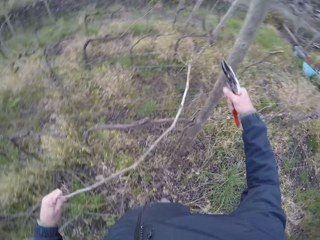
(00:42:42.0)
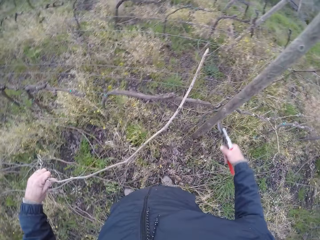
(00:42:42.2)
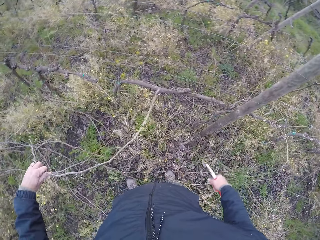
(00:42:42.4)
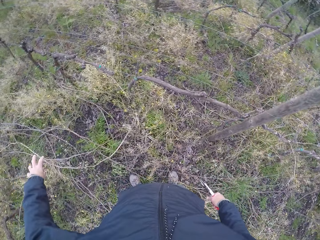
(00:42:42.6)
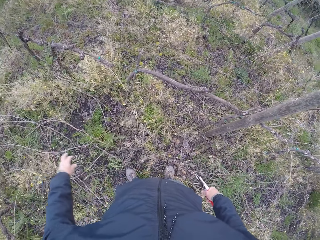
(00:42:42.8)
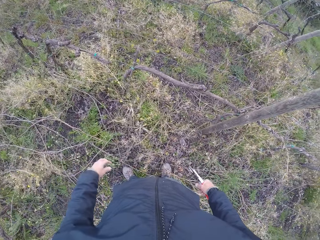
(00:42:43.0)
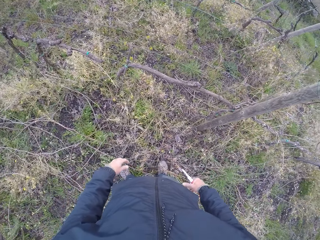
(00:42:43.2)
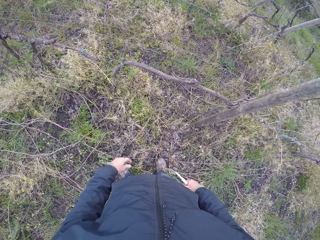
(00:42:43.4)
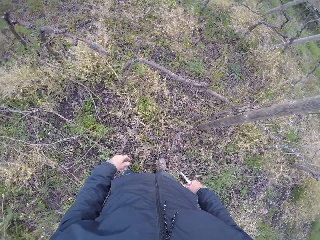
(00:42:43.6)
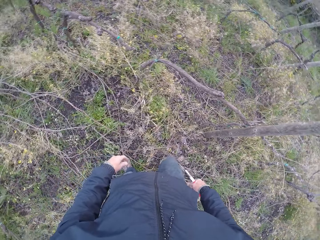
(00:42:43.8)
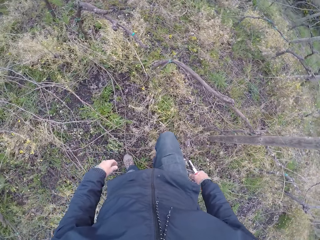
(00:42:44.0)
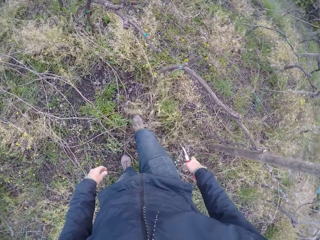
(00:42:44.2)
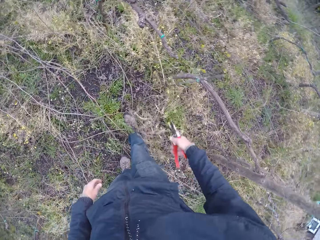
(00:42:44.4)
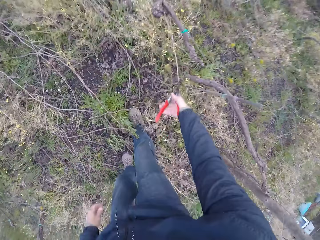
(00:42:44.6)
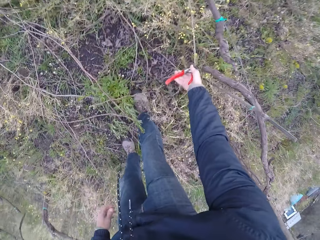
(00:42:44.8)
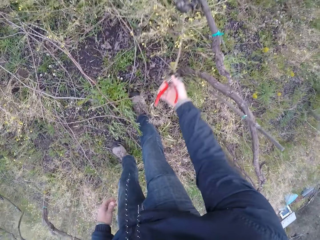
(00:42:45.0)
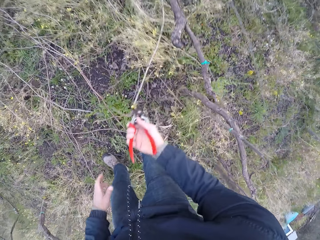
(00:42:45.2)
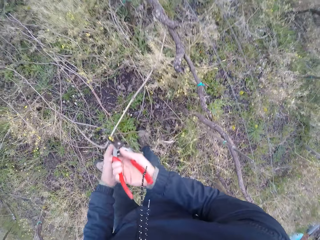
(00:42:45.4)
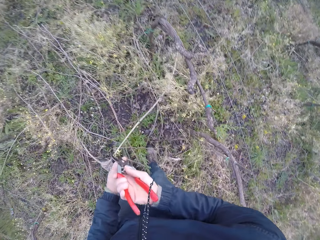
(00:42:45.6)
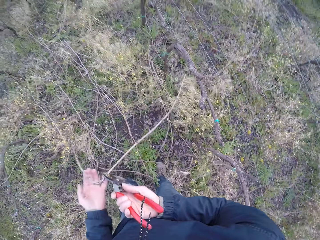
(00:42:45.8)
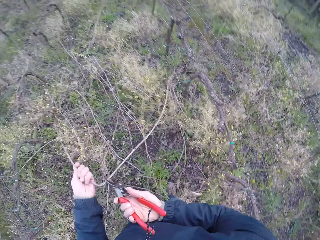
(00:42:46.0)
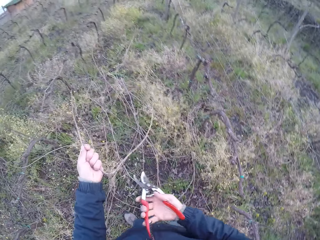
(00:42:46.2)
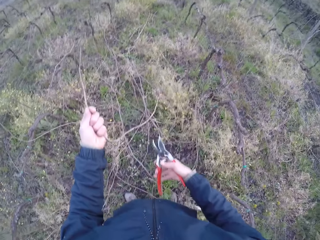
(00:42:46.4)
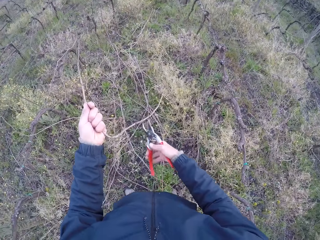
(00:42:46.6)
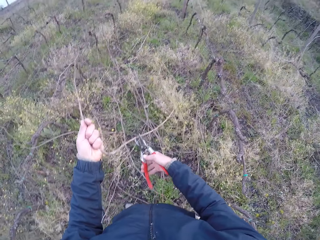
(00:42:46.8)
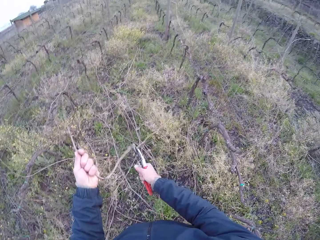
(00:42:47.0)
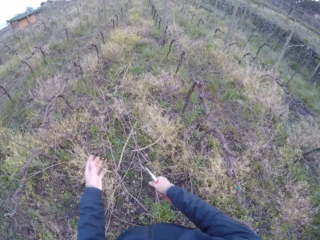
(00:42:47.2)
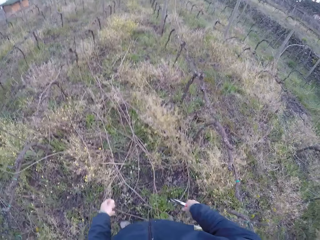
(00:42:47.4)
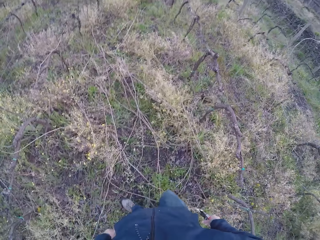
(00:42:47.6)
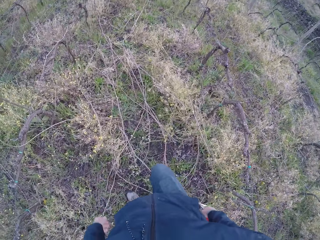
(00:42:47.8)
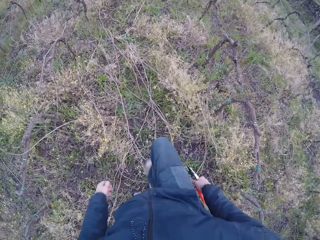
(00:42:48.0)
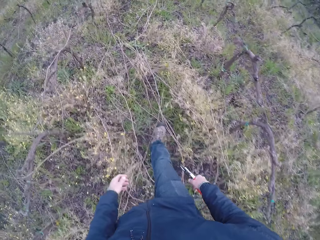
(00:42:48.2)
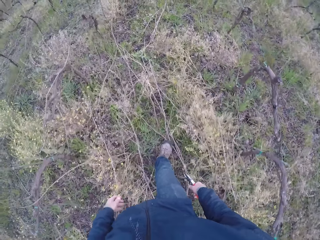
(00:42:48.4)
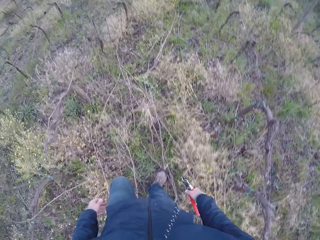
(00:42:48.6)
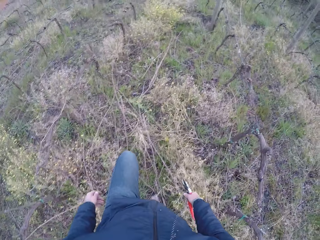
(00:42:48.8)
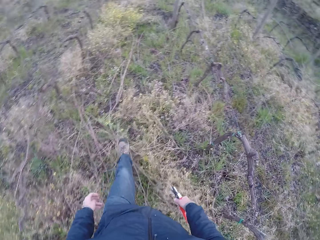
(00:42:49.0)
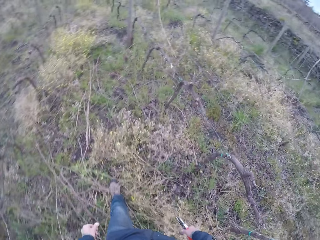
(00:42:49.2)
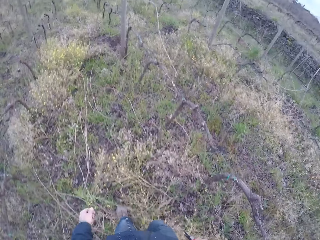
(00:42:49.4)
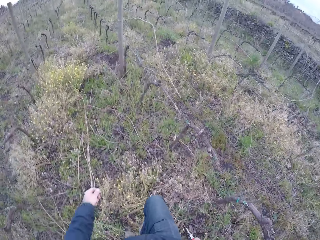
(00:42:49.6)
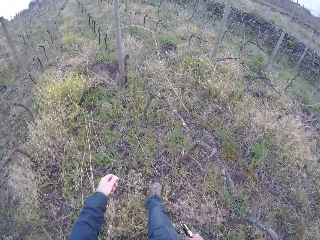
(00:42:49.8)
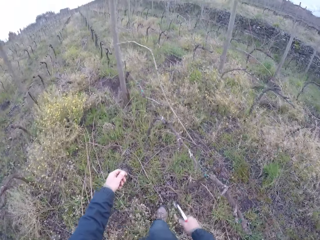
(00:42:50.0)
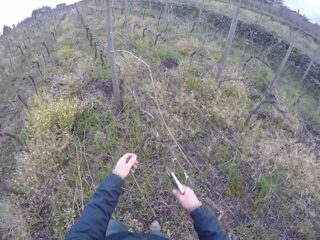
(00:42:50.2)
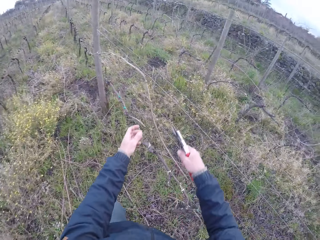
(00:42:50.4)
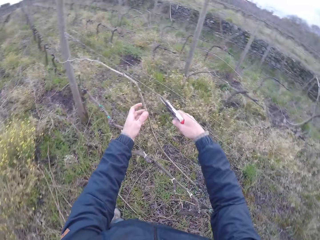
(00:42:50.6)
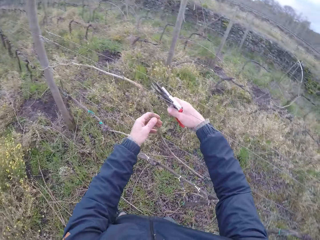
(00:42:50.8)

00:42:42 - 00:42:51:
The camera wearer cuts off the branch with the pair of secateurs in his right hand. He drops the branch in his left hand on the floor. He cuts off a branch with the pair of secateurs in his right hand. He pulls the stick with the left hand. He cuts off a branch again. He drops the branch in his left hand on the floor. He walks around.

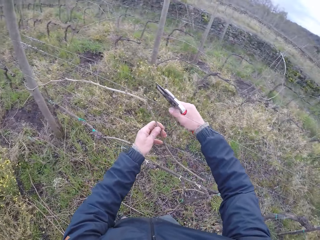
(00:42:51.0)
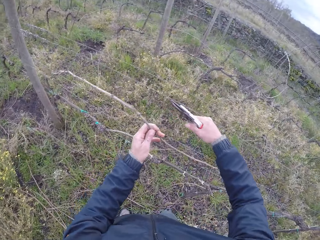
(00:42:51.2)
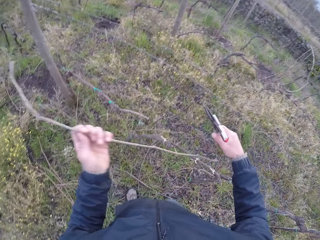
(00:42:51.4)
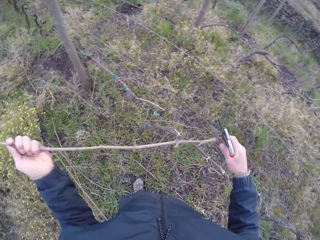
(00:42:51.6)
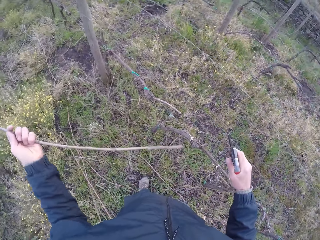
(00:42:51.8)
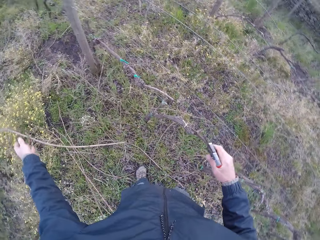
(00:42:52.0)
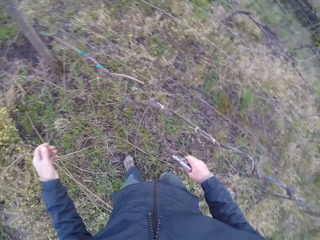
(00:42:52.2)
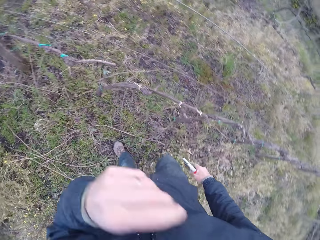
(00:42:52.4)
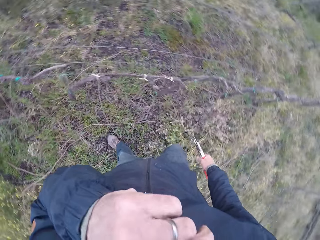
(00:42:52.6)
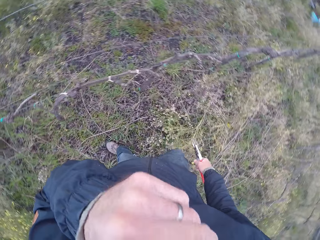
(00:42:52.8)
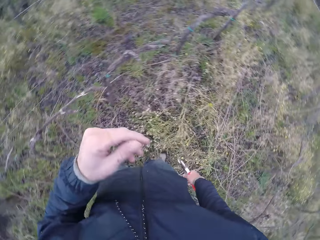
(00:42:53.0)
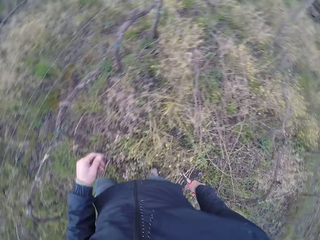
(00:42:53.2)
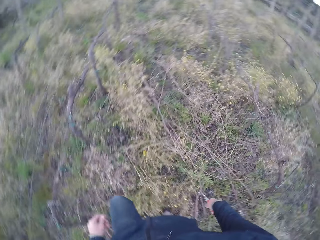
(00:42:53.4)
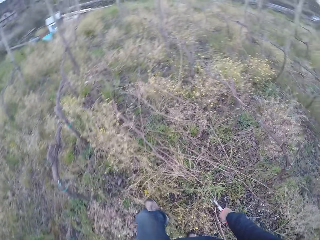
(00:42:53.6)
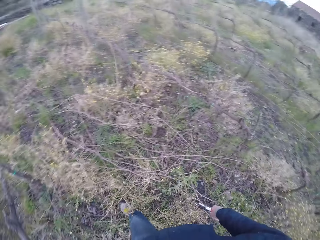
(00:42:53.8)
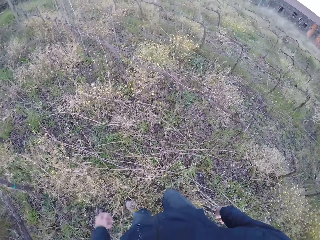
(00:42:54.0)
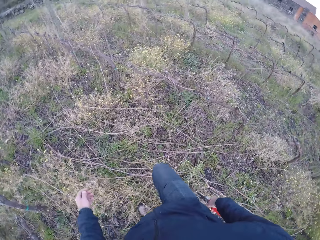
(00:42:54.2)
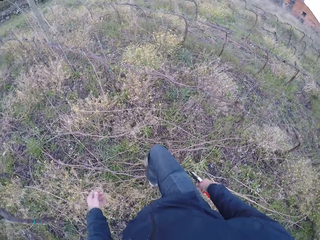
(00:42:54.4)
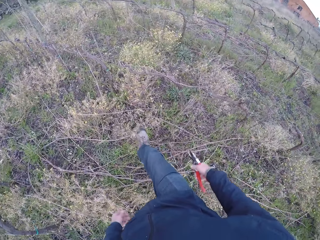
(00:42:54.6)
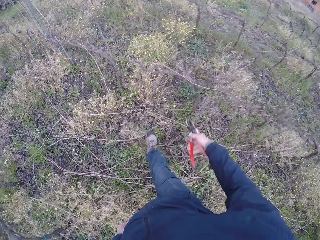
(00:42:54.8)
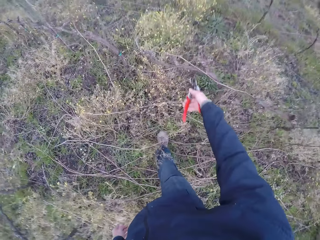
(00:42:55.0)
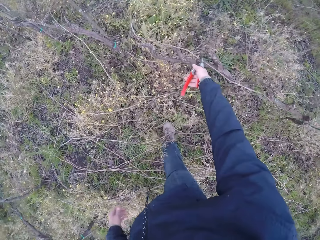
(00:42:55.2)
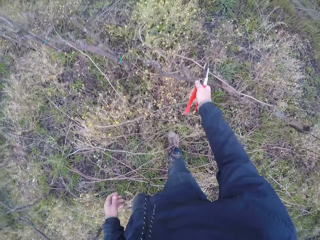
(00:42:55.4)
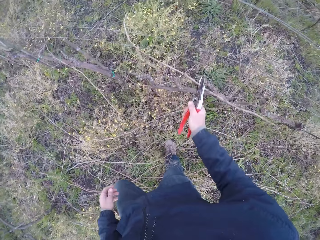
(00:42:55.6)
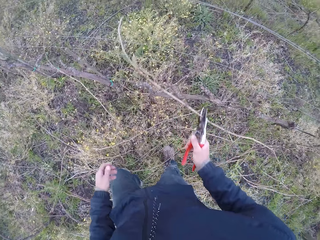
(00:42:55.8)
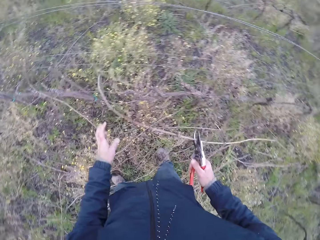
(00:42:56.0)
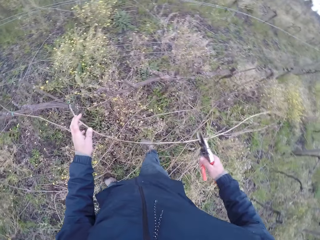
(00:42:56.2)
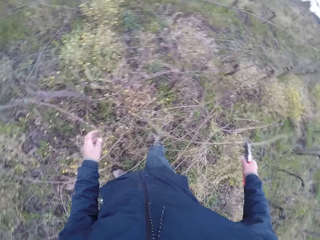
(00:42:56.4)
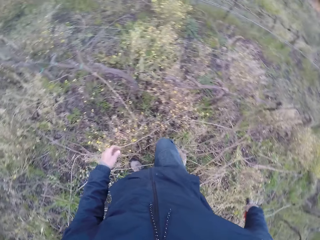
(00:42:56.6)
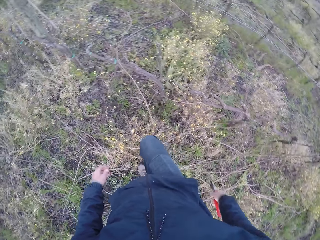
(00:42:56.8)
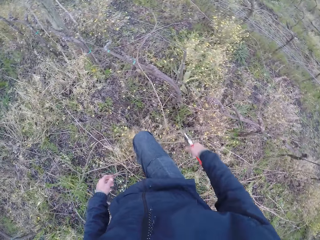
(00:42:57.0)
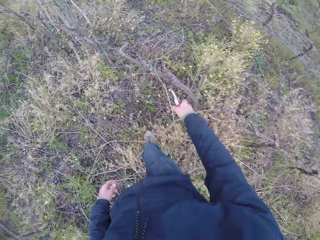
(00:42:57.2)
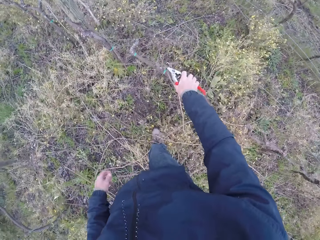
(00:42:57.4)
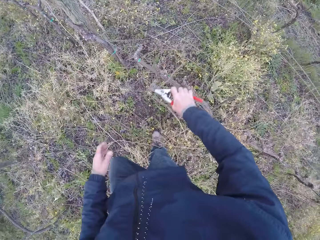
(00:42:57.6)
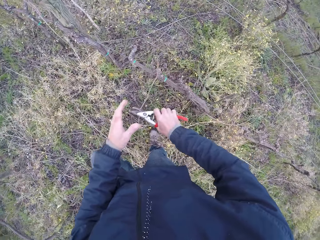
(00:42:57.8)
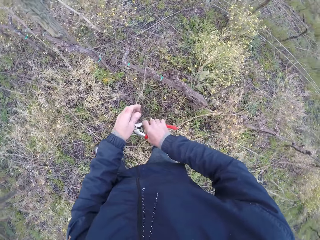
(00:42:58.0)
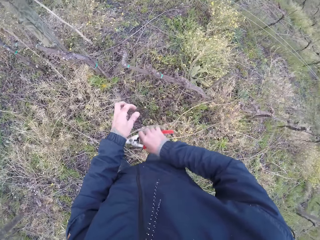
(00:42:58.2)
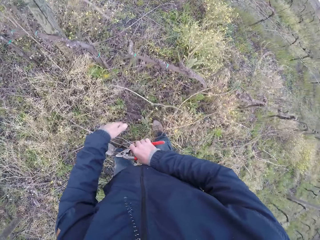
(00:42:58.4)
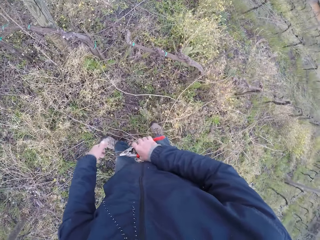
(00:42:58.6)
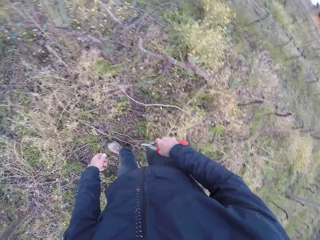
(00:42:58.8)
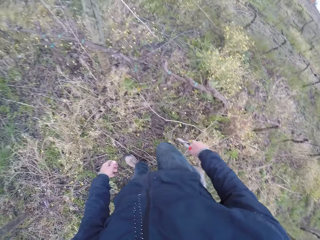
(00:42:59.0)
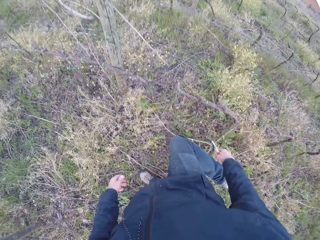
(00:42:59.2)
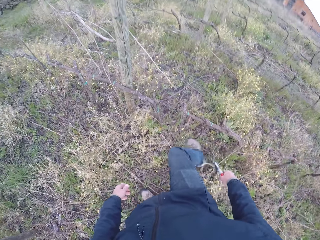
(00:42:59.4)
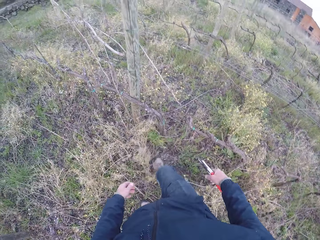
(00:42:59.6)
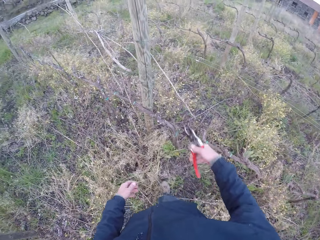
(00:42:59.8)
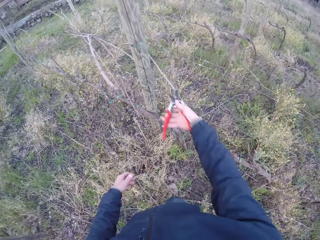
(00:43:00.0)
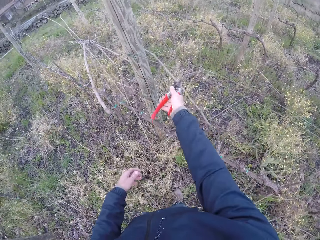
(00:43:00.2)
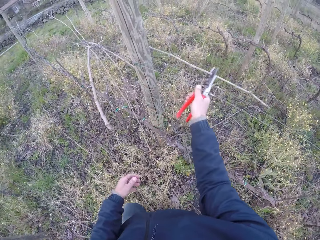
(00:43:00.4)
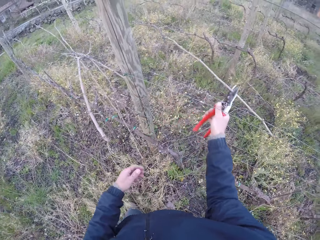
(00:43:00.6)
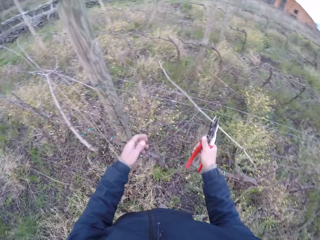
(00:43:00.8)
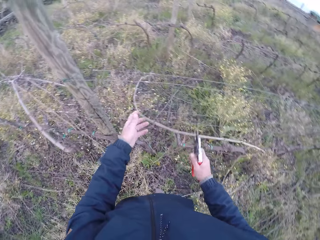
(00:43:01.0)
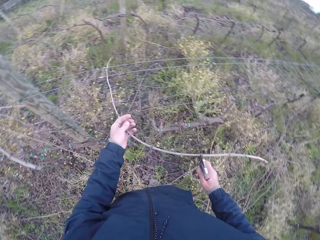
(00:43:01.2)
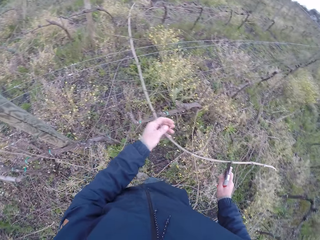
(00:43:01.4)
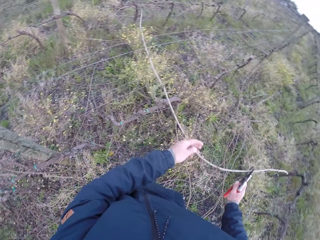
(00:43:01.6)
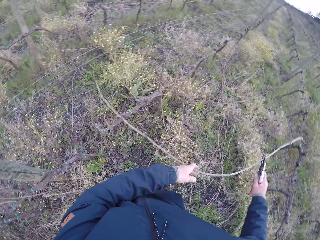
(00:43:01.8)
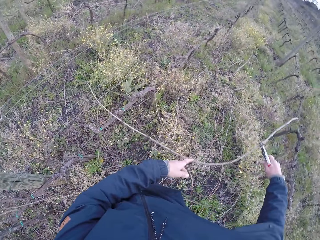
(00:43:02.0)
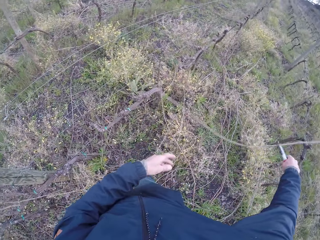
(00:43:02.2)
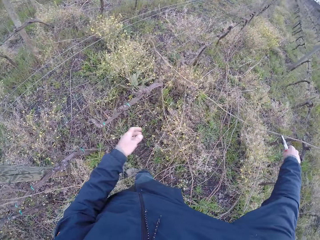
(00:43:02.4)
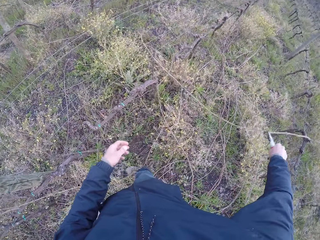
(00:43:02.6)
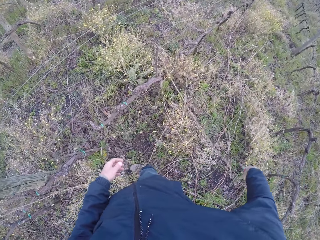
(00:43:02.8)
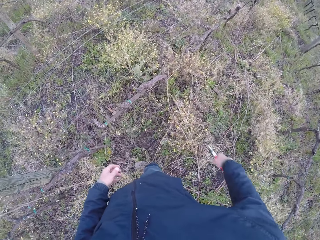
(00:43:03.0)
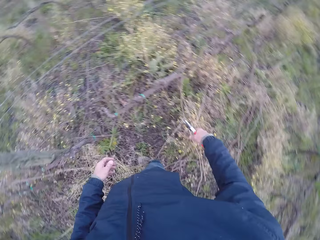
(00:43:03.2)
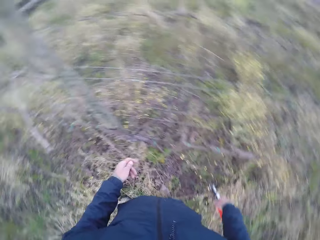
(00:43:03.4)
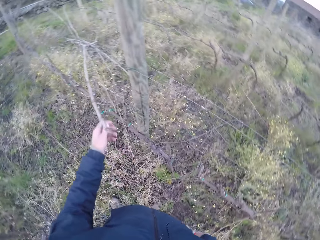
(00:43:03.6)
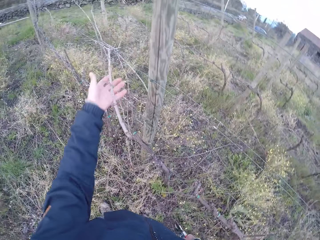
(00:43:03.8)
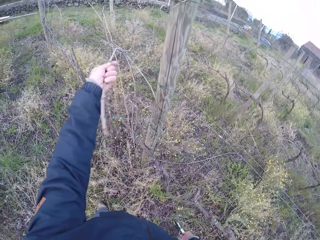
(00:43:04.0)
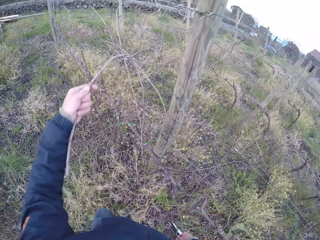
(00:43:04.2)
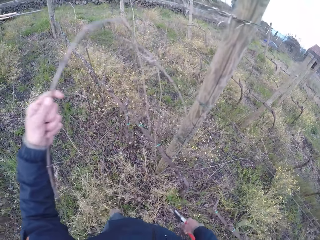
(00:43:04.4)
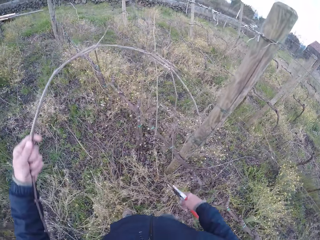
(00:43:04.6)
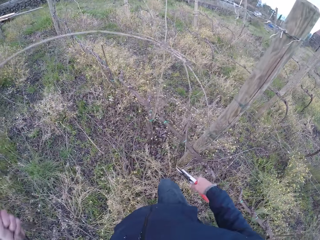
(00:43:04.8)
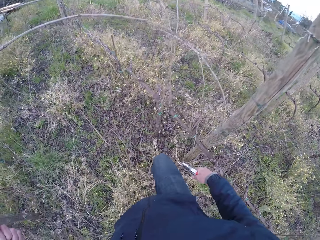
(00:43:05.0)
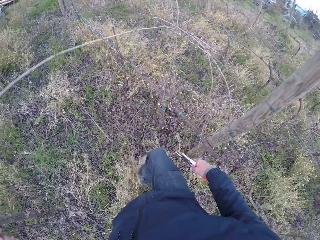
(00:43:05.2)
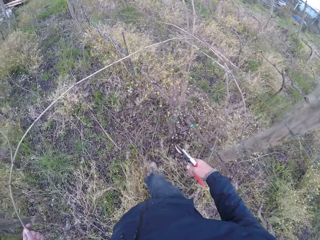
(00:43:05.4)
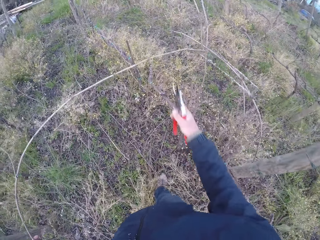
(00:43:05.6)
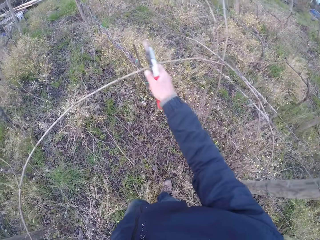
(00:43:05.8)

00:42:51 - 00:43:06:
The camera wearer holds a branch with his left hand. He pulls the stick with the left hand. He cuts off the branch with the pair of secateurs in his right hand. He drops the stick on the ground with the left hand. He touches his nose with his left hand and touches the camera with the left hand. He looks around. He cuts off a branch with the pair of secateurs in his right hand. He picks up a stick with the pliers in the right hand. He drops the branch with the pair of secateurs in his right hand on the floor. He picks up a stick with the pliers in the right hand. He cuts off a branch with the pair of secateurs in his right hand. He picks up a stick again. He cuts off a branch again. He places the stick in the left hand with the pliers in the right hand. He drops the branch in his right hand on the floor. He looks around. He holds a branch with his left hand. He pulls the stick with the left hand.
